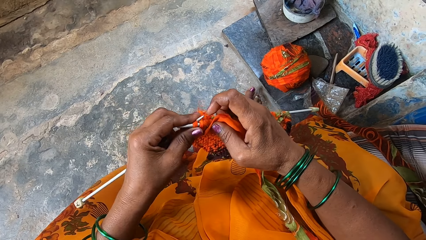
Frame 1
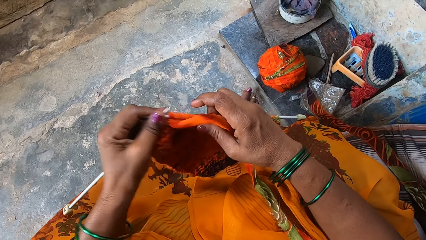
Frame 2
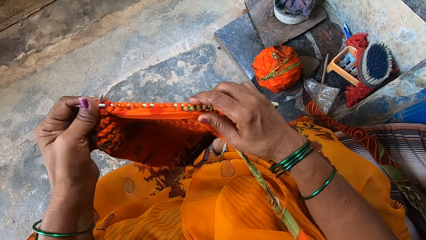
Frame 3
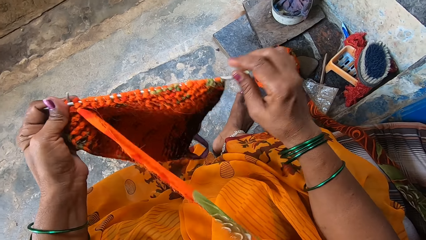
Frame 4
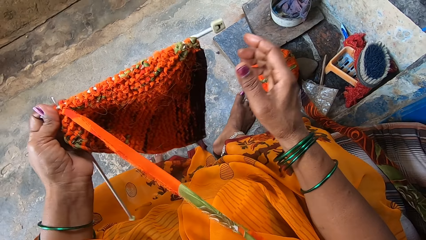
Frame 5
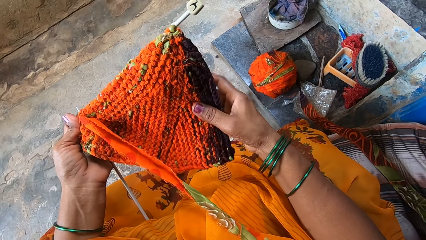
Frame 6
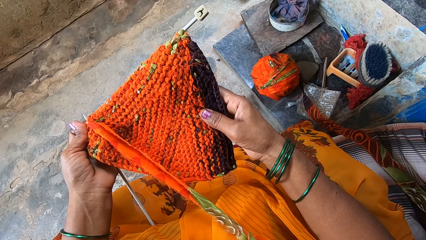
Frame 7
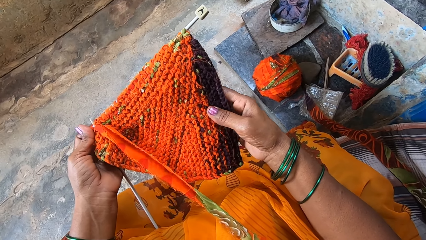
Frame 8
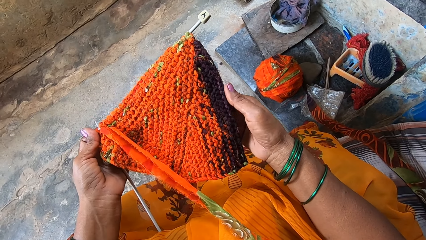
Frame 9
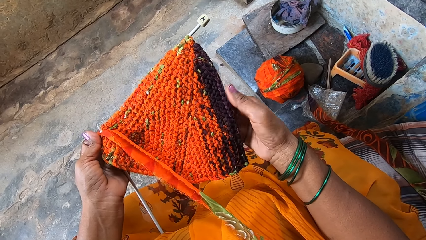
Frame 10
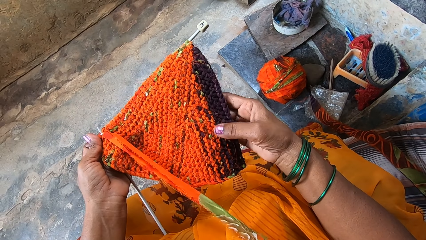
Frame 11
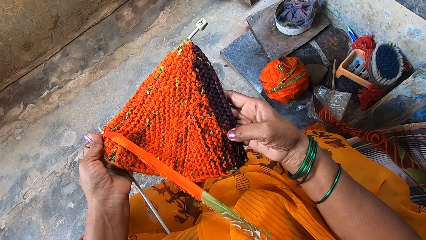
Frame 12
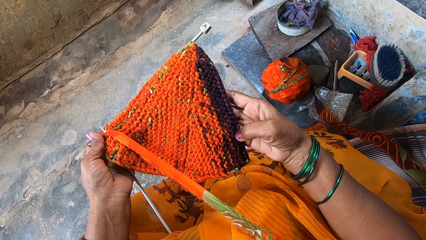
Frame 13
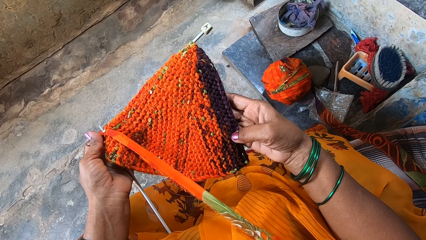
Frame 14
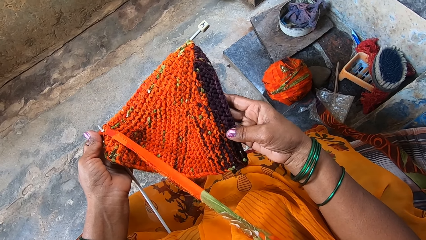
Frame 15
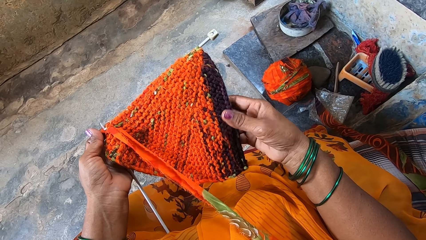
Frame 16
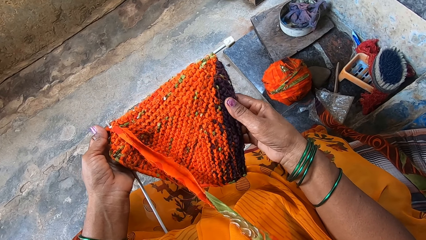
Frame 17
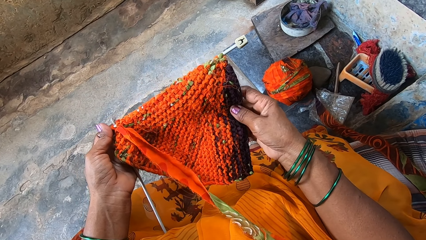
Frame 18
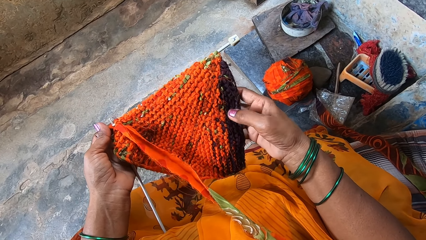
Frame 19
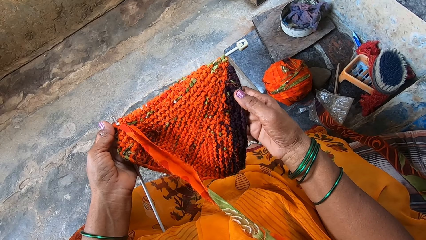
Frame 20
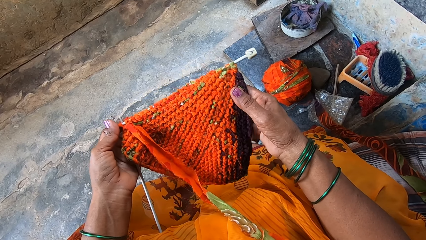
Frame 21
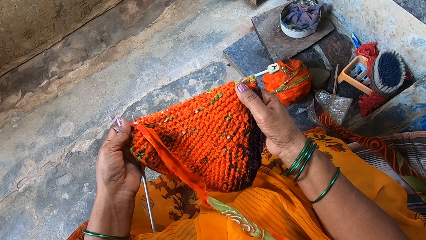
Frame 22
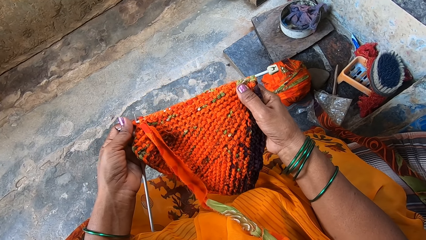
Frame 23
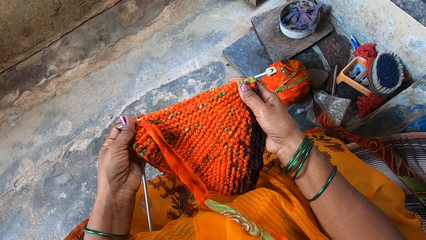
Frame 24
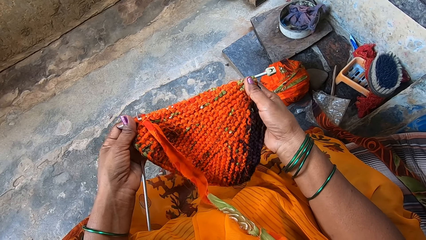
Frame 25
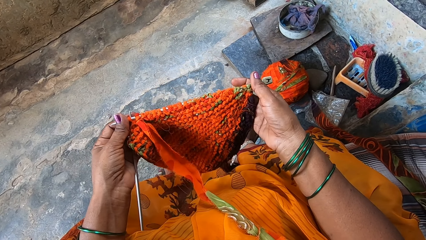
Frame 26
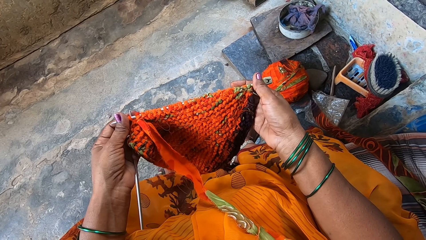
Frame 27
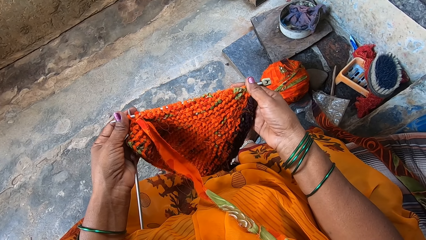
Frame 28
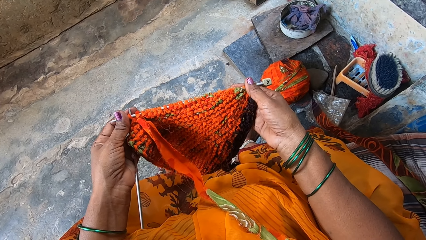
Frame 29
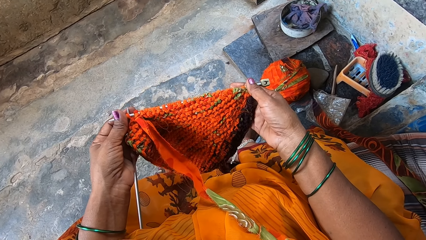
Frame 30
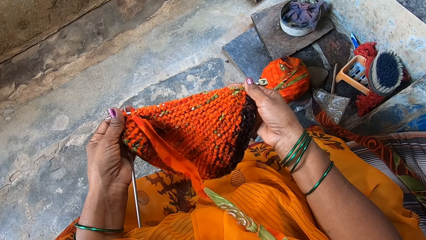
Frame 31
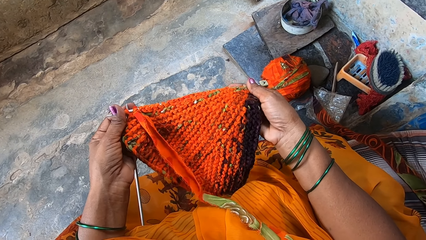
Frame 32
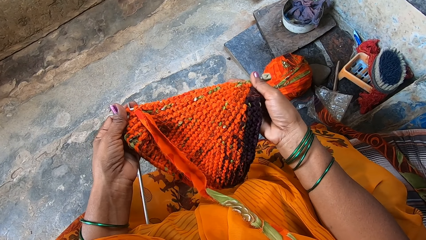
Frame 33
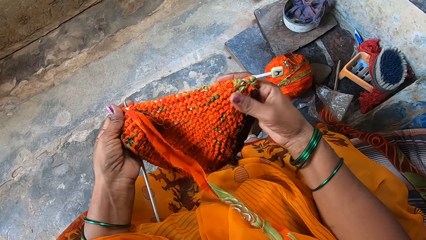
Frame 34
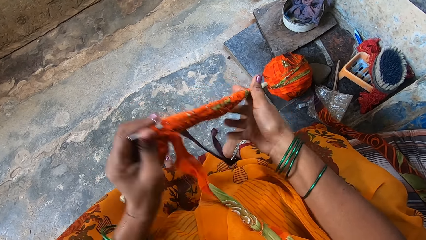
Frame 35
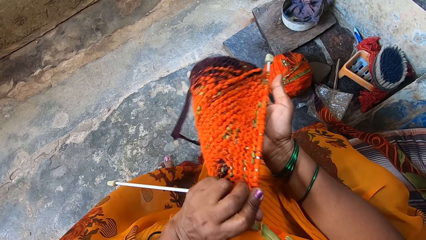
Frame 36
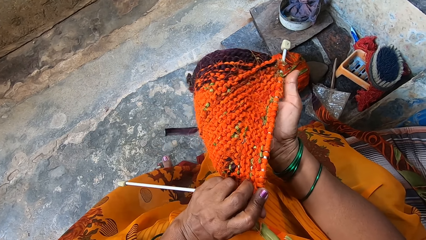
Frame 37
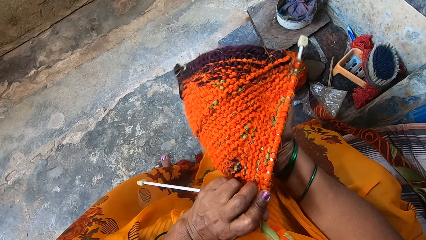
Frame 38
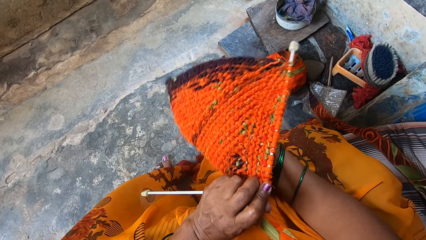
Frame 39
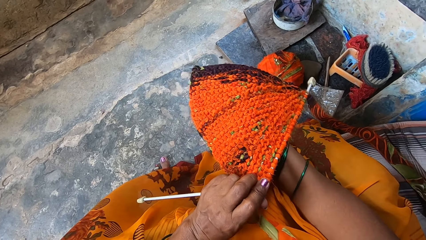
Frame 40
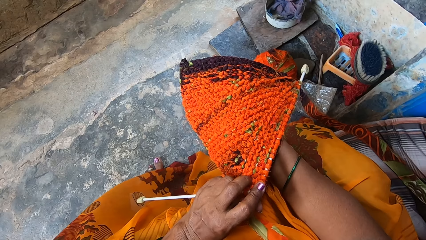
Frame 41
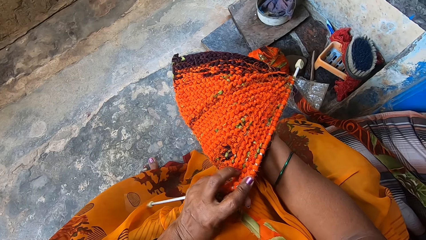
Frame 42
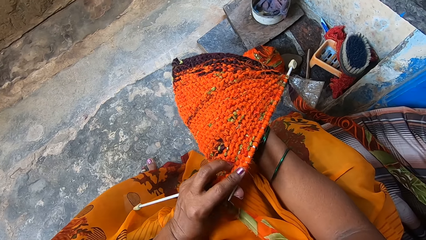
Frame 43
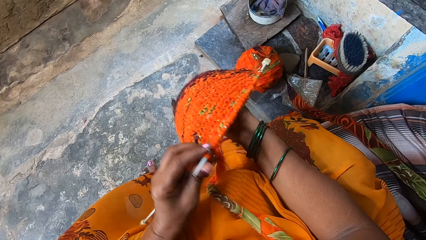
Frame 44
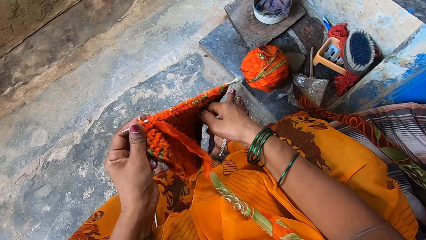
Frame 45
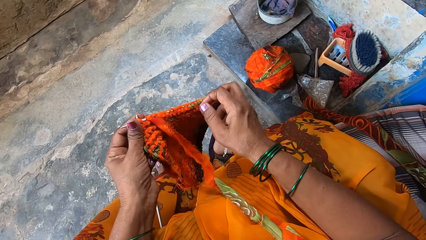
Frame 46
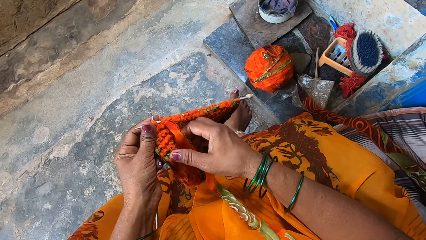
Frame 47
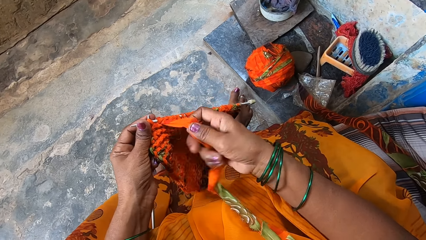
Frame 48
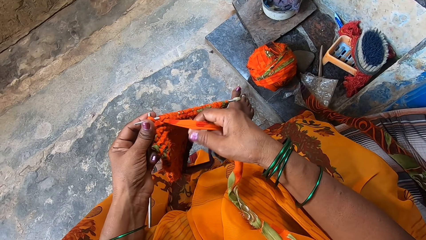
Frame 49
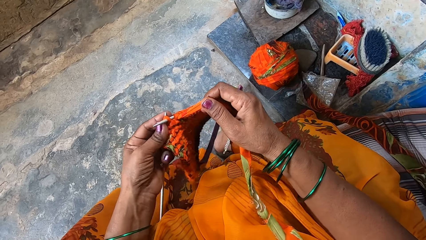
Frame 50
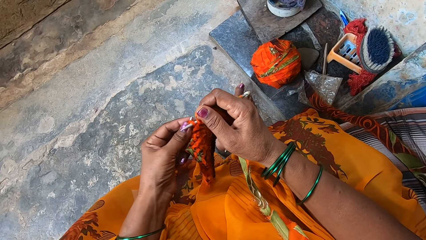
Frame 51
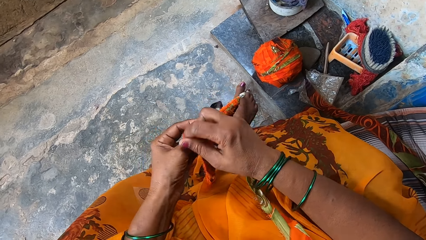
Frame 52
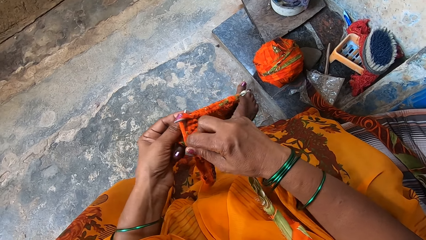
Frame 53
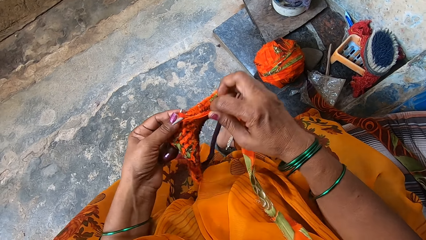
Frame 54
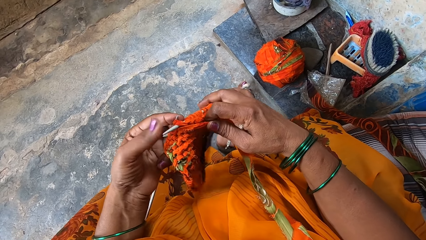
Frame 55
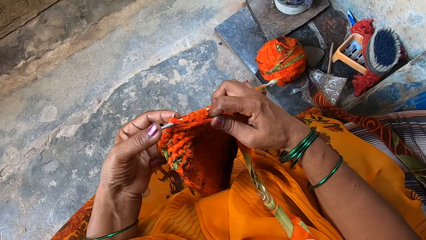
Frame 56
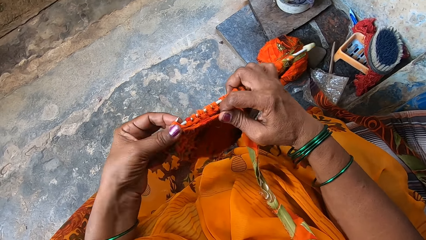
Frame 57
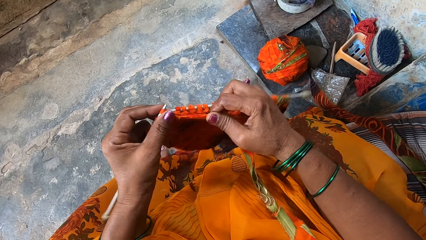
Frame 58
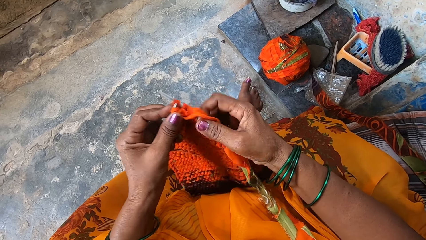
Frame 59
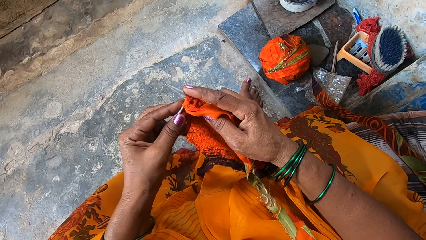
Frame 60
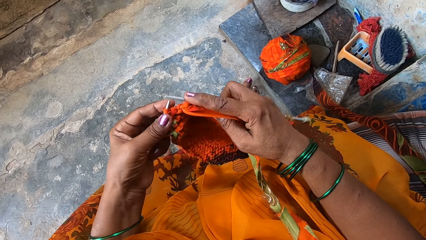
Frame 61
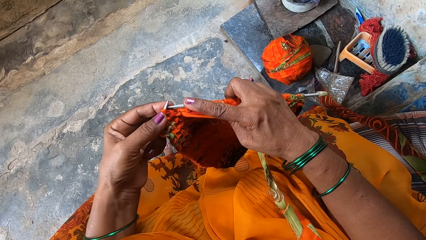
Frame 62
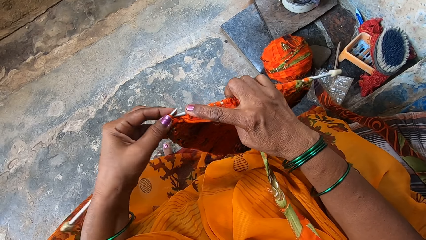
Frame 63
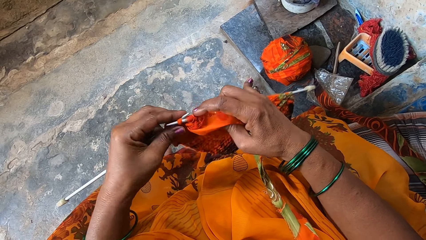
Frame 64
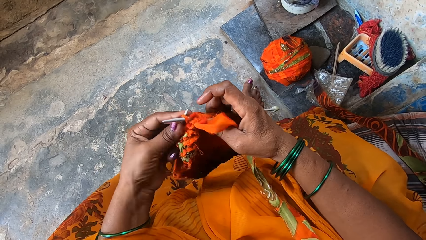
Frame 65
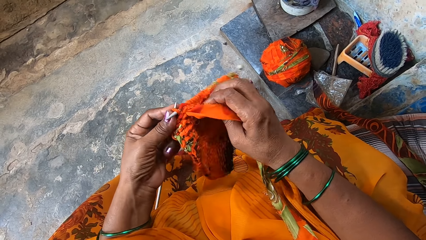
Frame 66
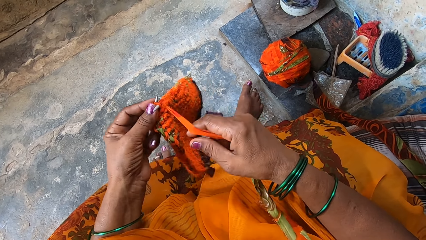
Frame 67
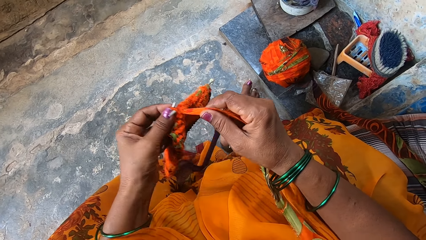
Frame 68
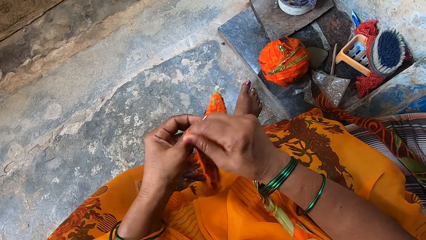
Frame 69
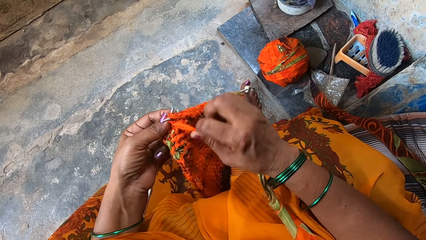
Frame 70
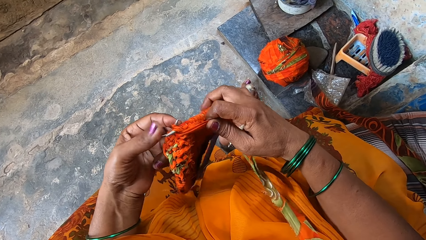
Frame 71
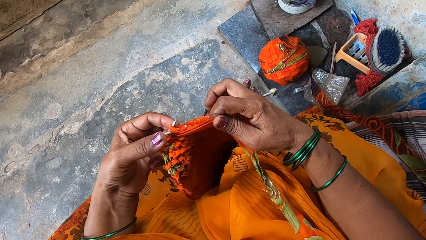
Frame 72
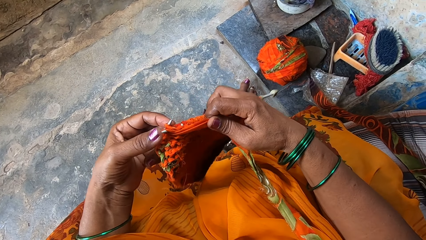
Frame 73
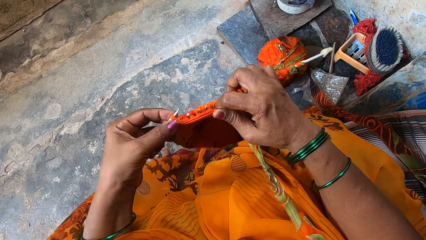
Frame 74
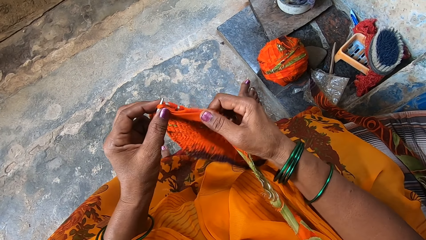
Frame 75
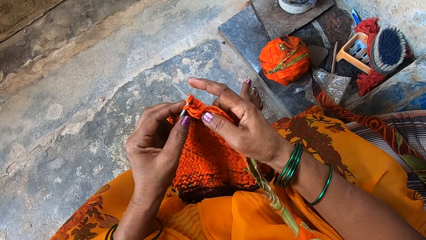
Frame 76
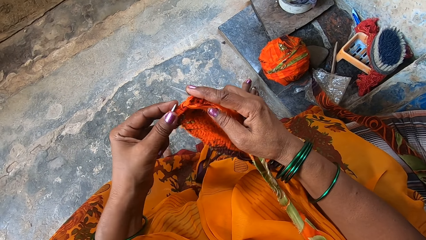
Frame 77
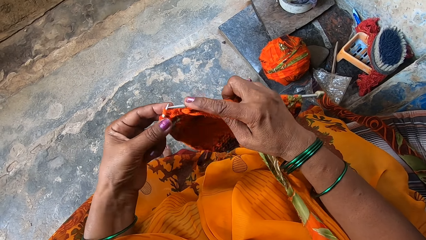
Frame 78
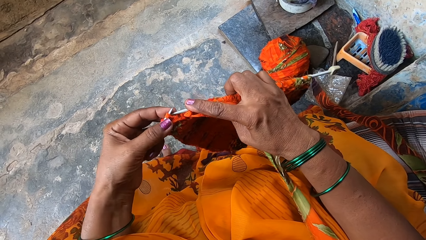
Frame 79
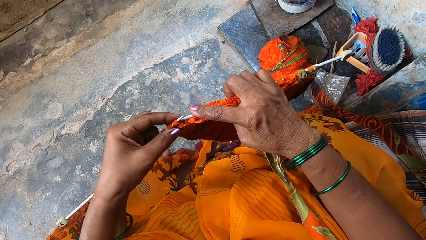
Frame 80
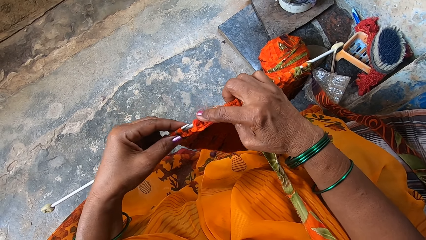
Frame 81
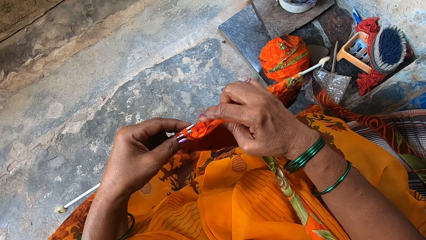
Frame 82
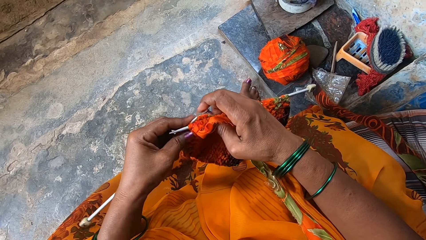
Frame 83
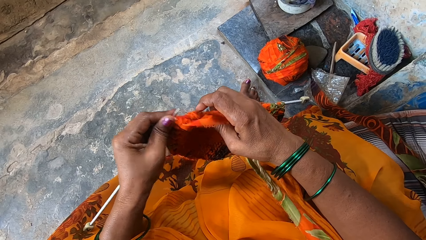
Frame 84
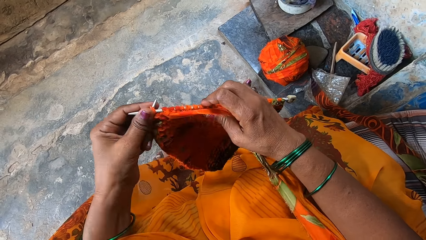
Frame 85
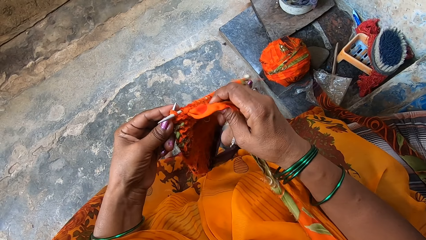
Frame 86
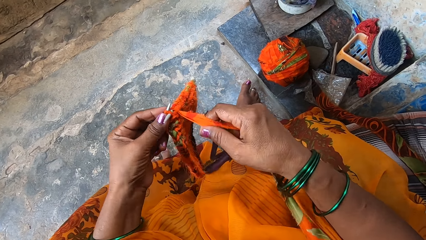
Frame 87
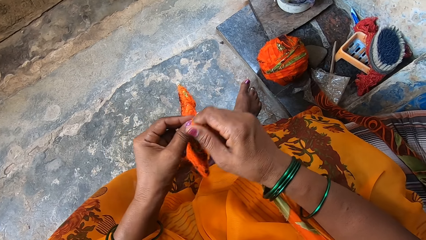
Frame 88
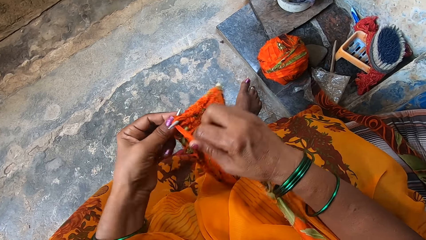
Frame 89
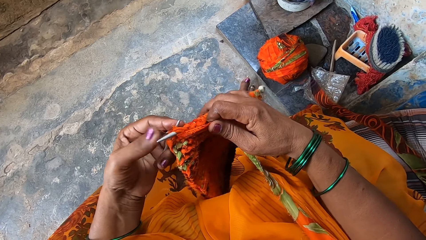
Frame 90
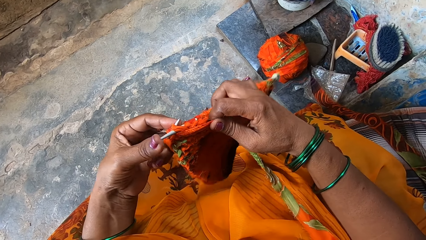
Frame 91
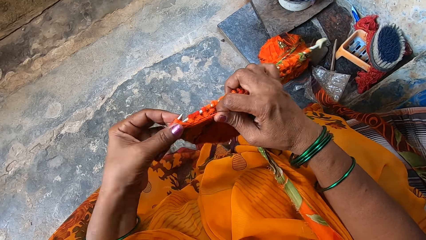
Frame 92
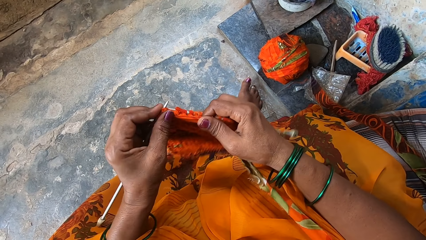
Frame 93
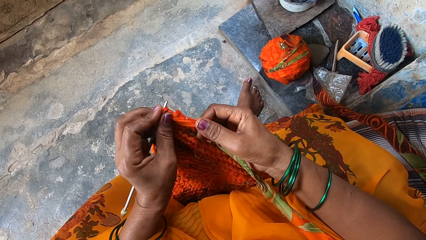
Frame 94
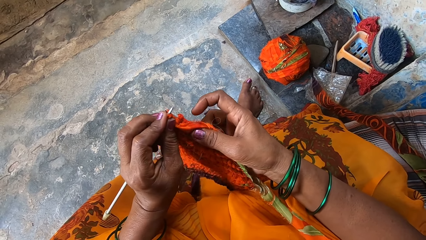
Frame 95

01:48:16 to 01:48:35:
The camera wearer stretches the edges of the fabrics with her hands. She feels the garment. She turns the garment. She knits the fabrics with the knitting needles.
